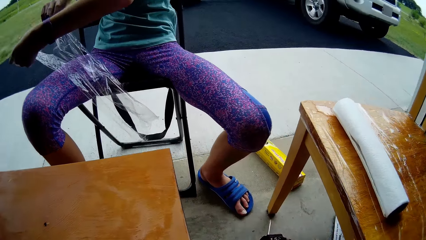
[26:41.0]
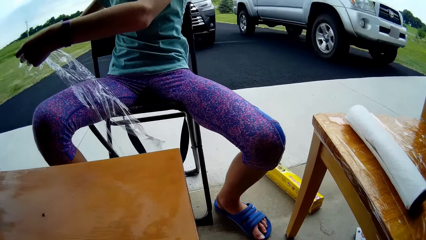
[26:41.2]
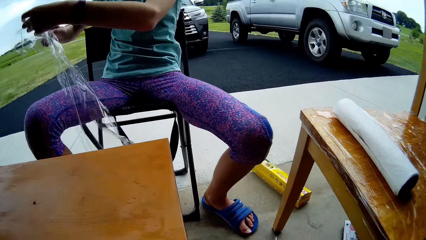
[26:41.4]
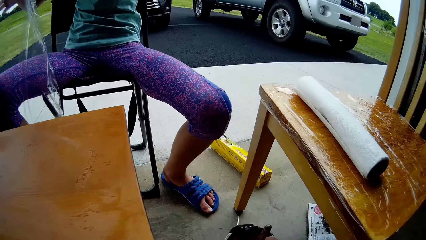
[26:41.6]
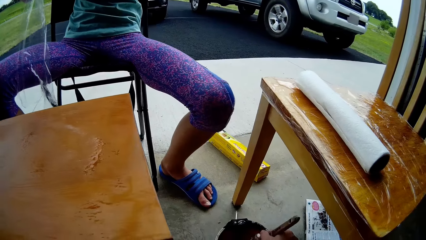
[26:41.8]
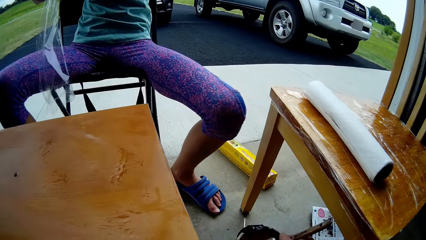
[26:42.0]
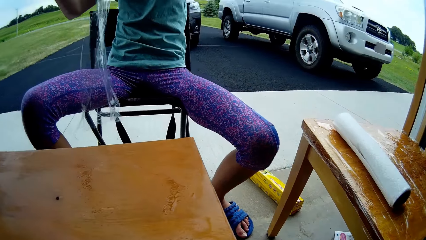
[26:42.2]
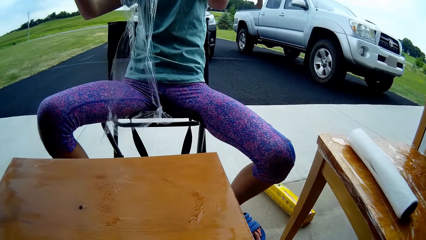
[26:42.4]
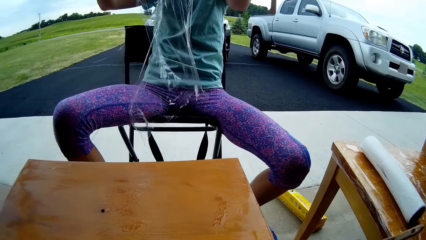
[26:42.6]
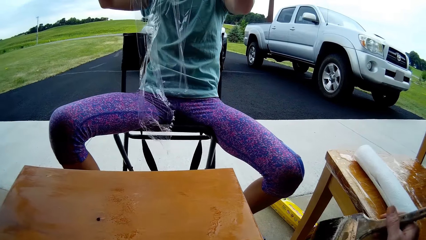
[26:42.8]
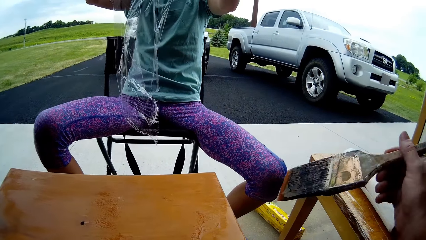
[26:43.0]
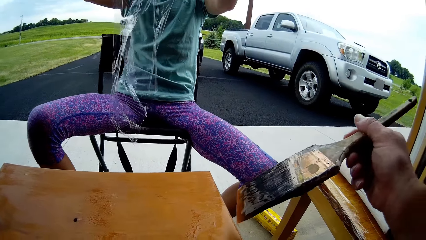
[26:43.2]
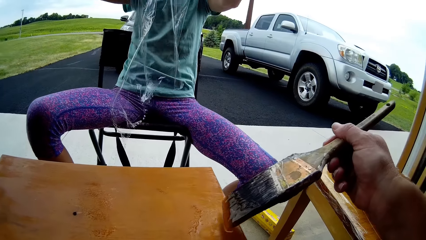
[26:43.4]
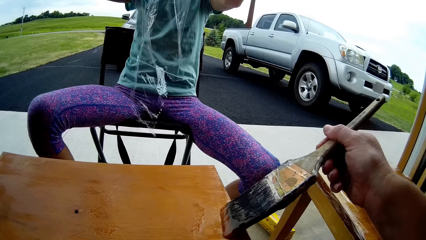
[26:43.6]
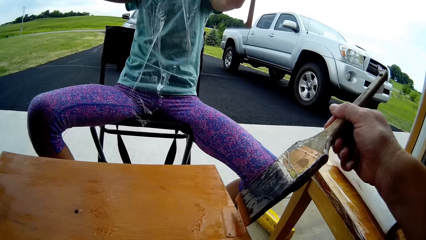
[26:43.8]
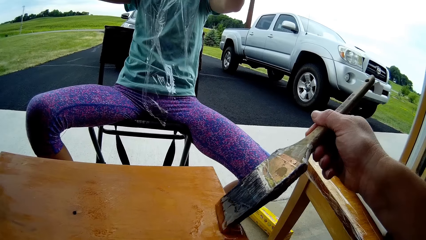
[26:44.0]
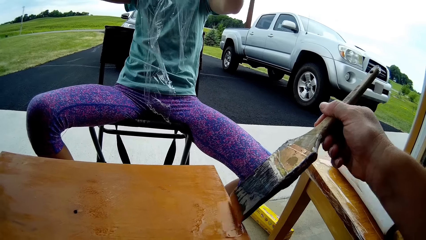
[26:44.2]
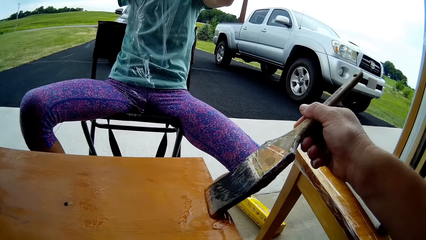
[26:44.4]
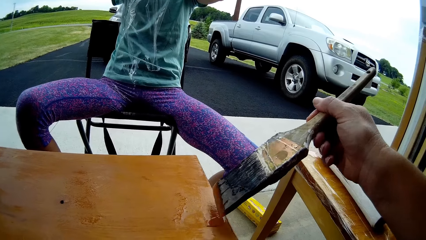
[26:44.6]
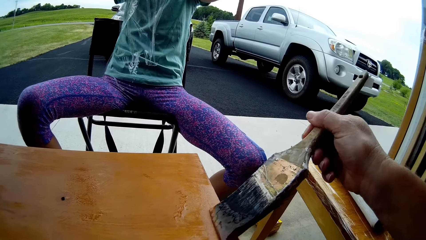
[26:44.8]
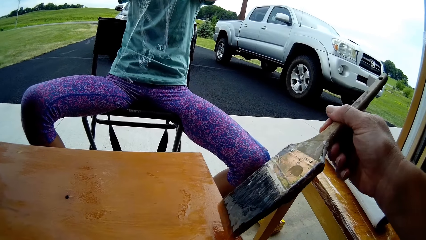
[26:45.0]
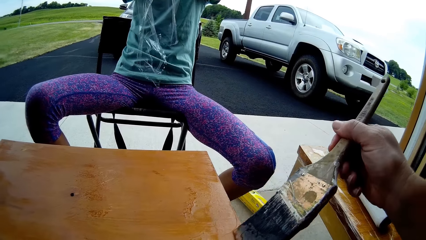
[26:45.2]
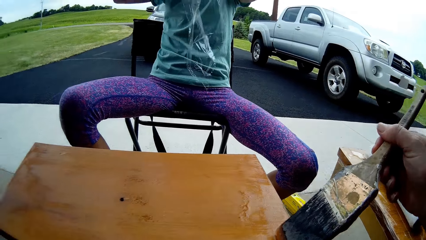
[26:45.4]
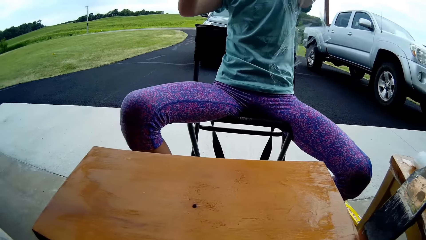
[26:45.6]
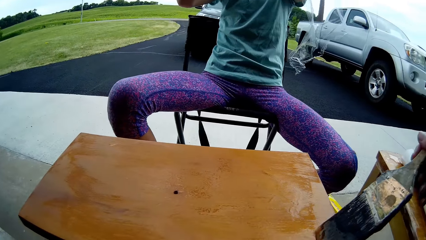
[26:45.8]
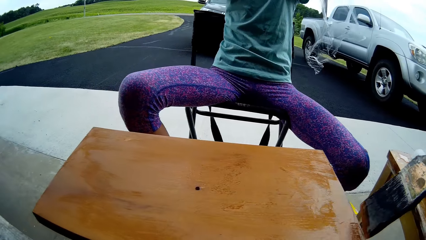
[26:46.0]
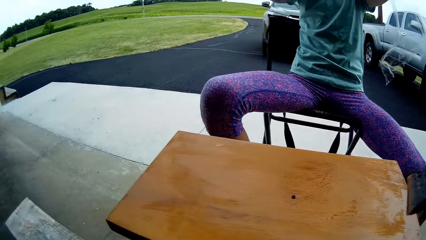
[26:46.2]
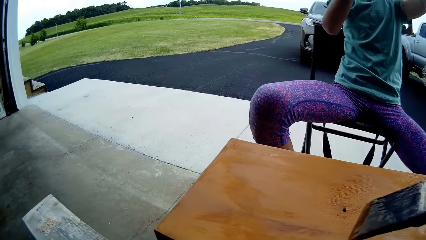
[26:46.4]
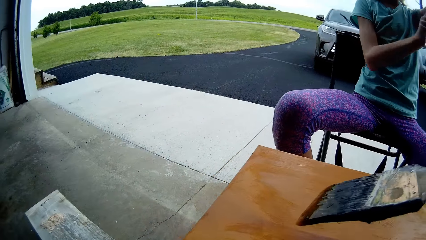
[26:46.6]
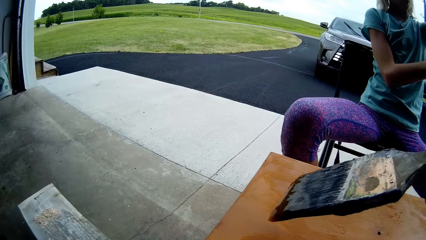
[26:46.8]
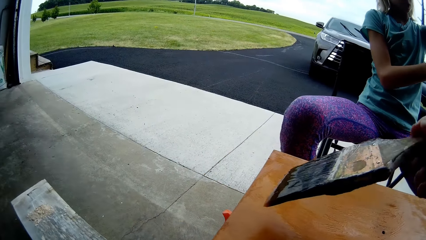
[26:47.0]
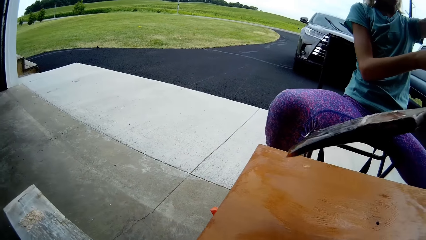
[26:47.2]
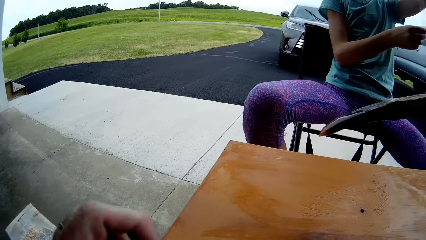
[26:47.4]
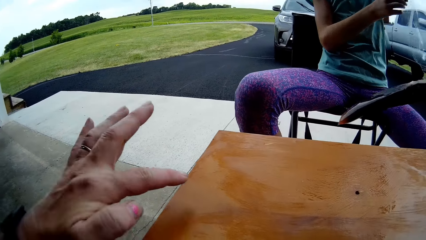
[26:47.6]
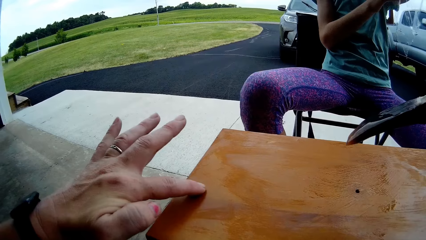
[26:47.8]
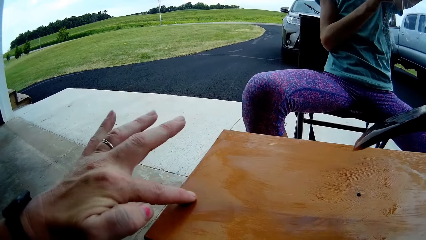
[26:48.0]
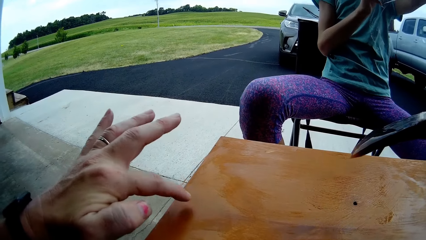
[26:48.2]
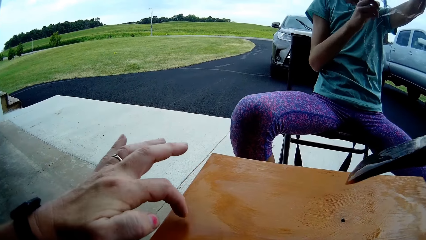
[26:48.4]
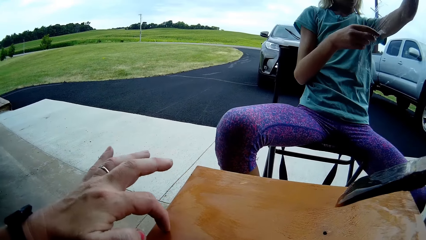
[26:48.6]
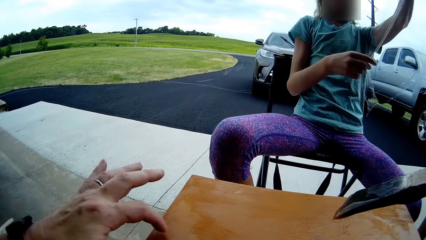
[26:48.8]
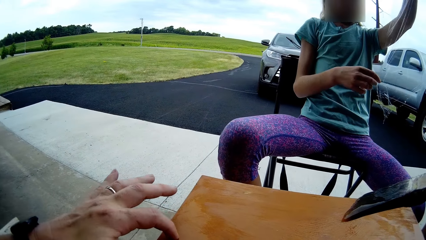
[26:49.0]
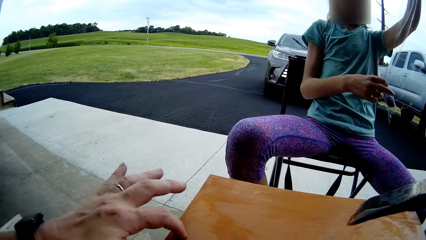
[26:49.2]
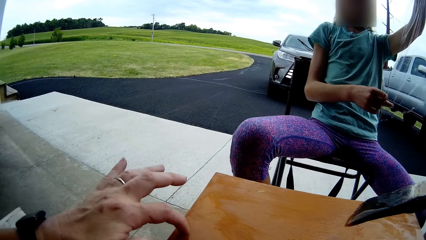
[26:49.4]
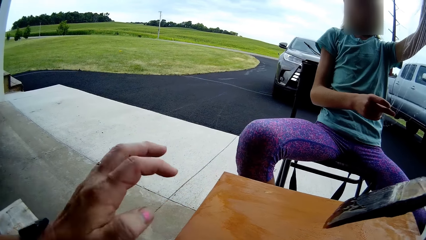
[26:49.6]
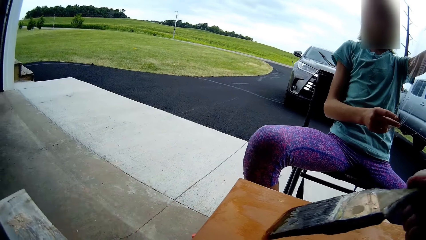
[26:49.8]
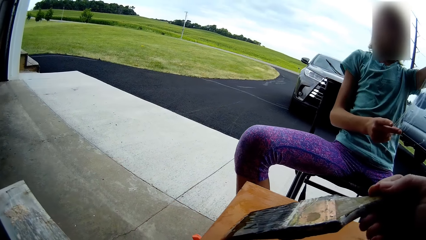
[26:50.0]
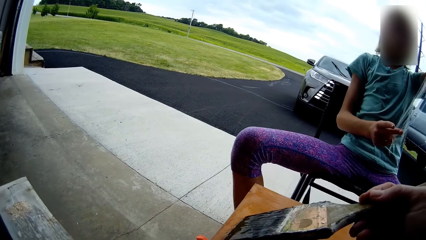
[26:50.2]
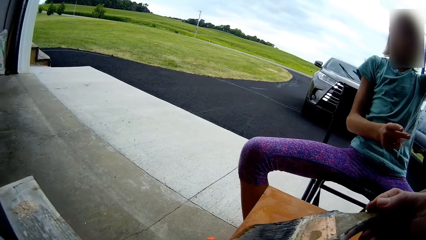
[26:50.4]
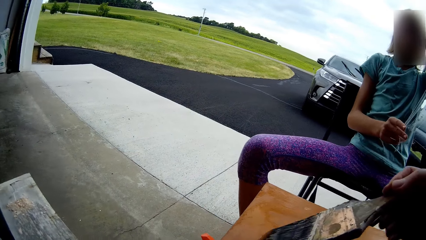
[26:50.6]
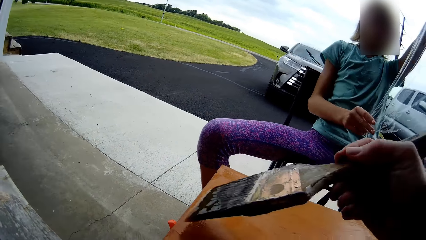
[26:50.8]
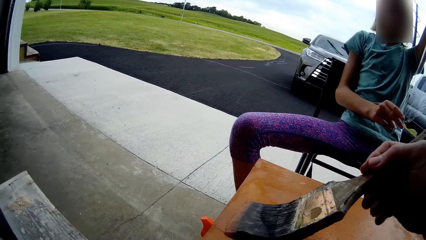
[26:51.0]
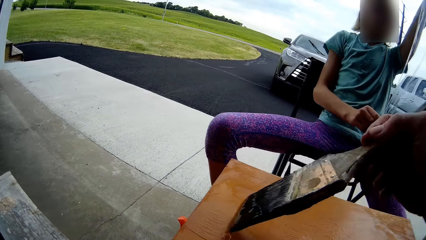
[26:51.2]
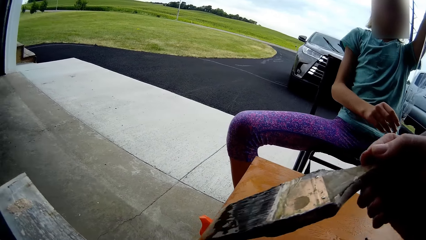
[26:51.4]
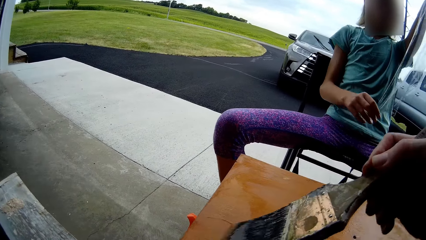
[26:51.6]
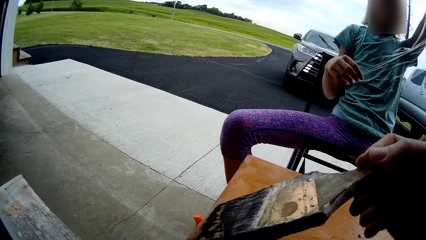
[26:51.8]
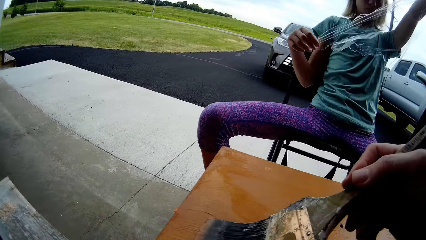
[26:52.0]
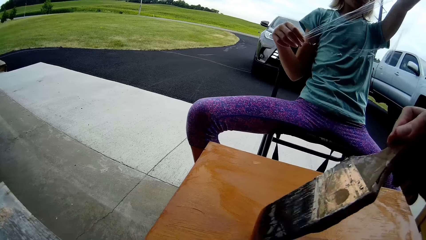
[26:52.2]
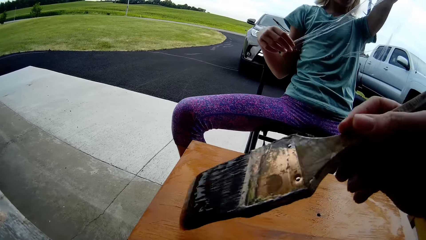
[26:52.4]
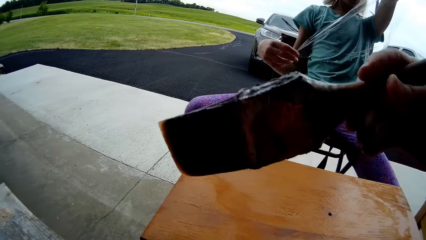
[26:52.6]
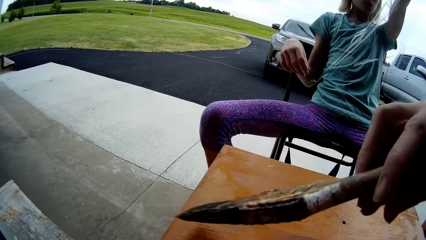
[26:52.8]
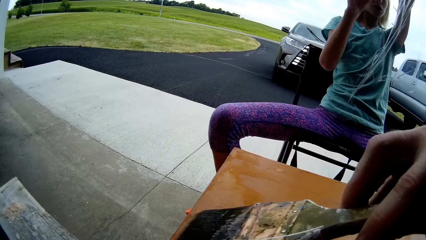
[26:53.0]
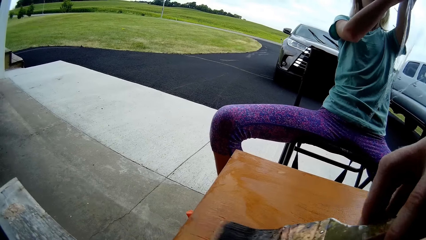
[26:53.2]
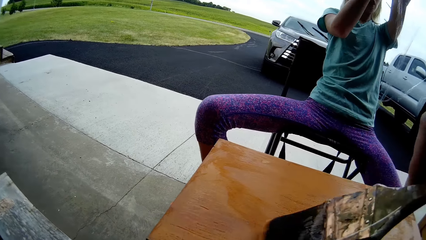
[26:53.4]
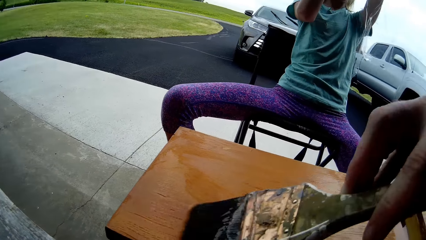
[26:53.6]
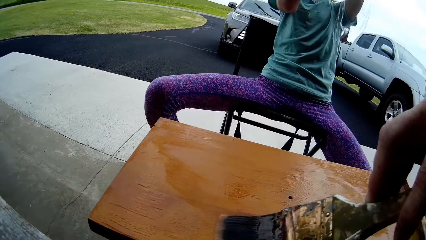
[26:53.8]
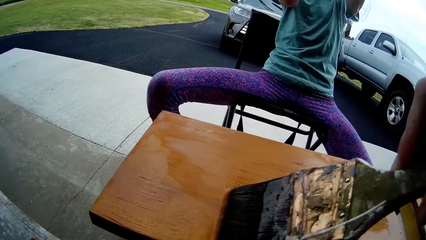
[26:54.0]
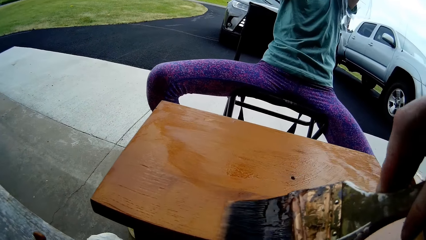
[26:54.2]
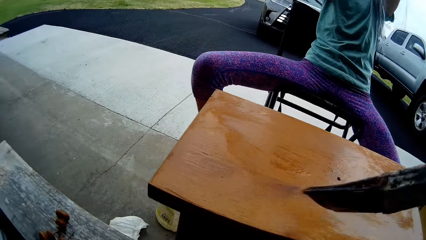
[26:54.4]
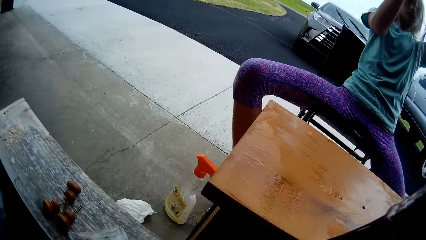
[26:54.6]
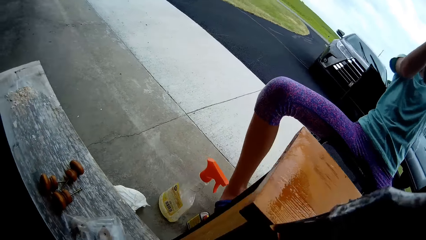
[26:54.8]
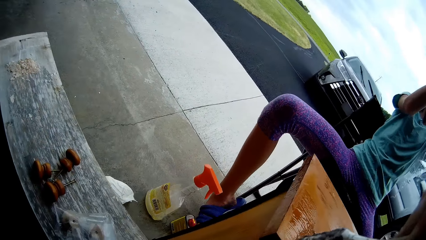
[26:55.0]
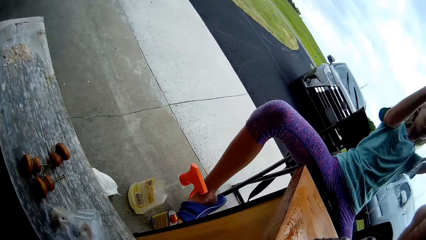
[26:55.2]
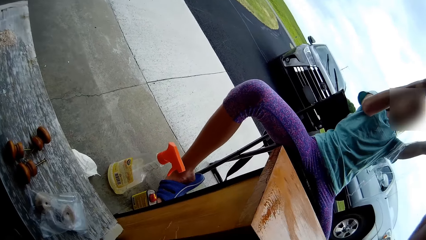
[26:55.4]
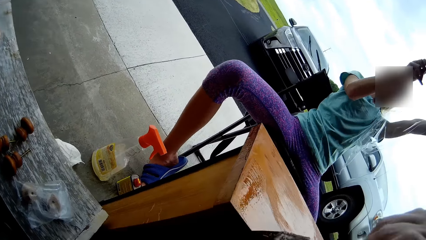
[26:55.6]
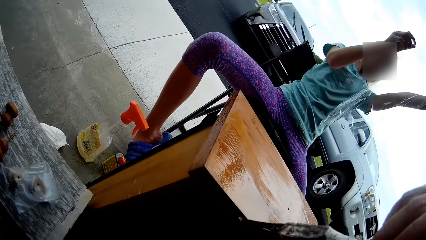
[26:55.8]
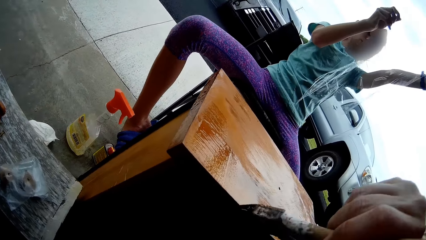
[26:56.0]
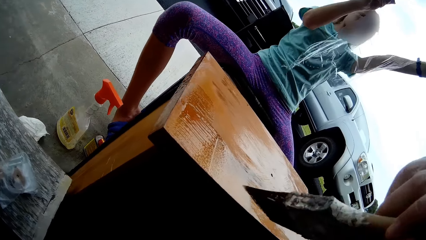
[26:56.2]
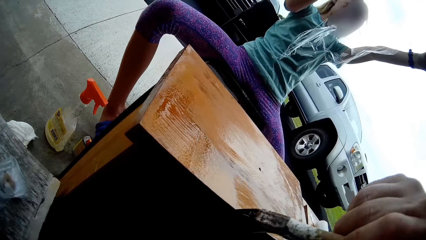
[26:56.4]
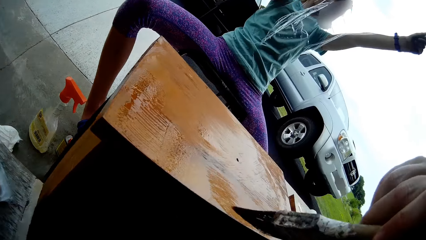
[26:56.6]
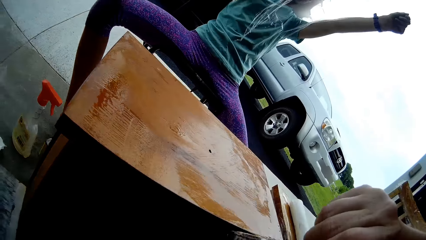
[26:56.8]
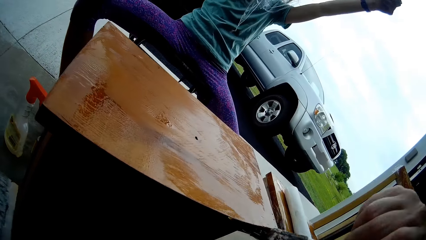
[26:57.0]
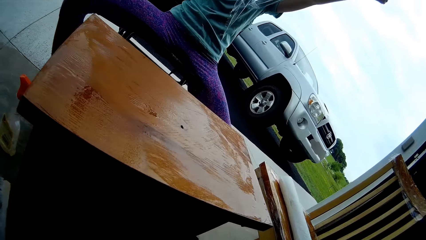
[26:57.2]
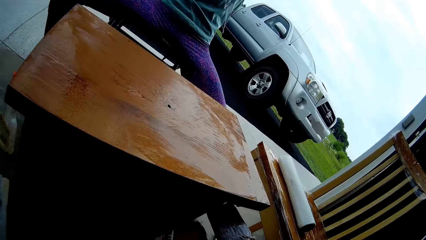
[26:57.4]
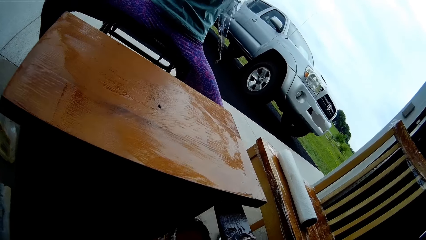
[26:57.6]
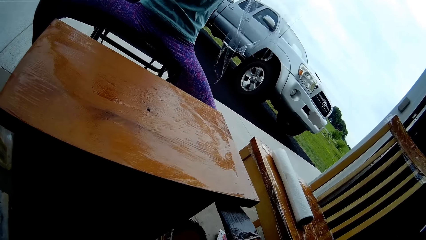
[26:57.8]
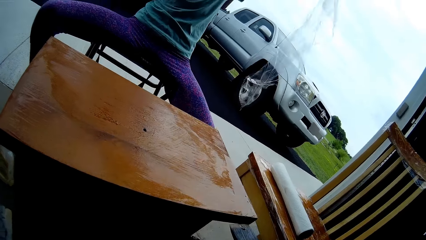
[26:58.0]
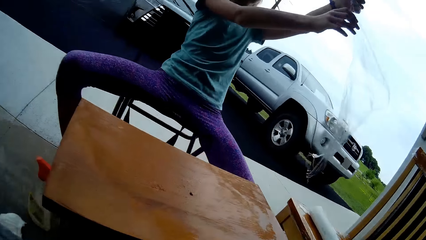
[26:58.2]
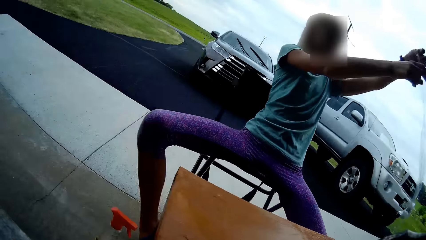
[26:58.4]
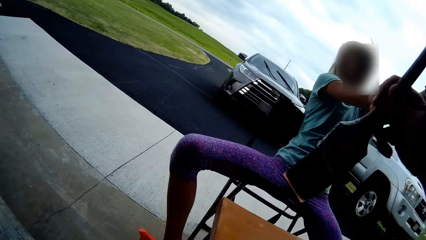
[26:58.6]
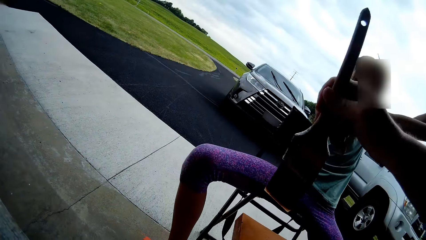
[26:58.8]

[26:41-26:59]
The camera wearer picks up the brush. A lady holds up the foil paper. The camera wearer paints the table with the brush. They feel the table paint and tap on the table. They paint the table with the brush. The lady straightens the foil paper. The camera wearer paints the table. They look around. The lady straightens the paper, stretches the foil paper and looks at the paper. The camera wearer paints the table.
